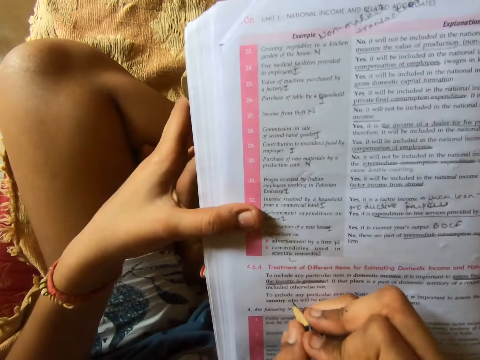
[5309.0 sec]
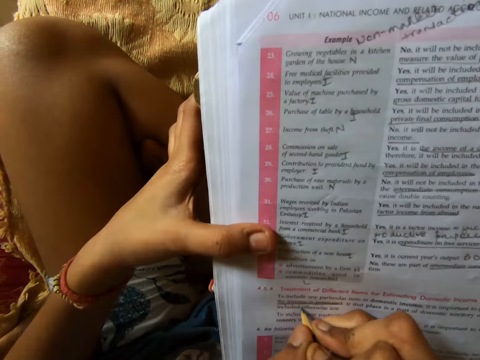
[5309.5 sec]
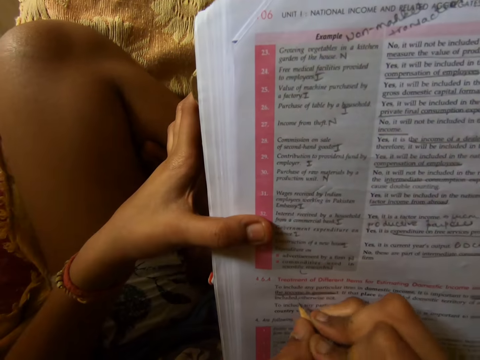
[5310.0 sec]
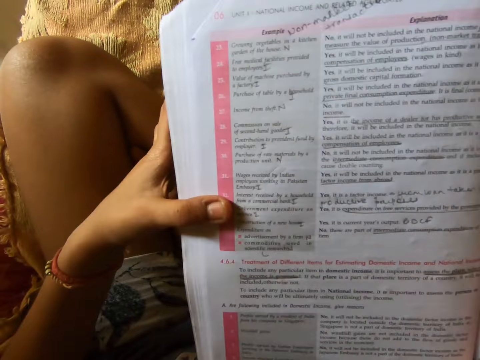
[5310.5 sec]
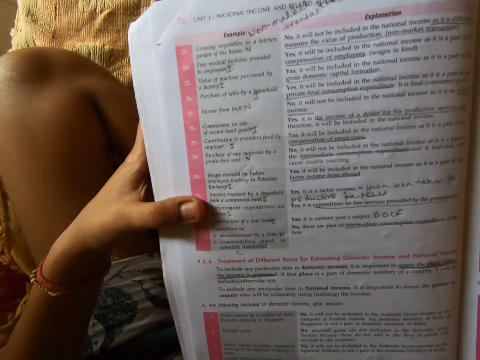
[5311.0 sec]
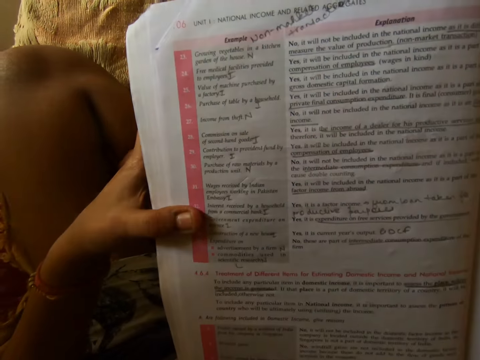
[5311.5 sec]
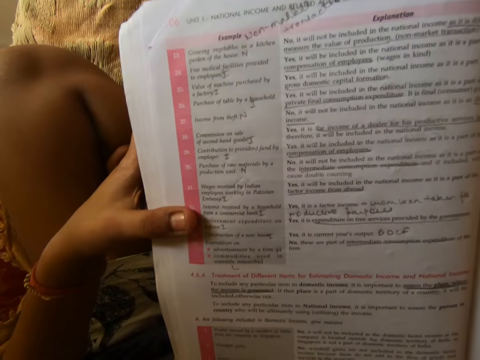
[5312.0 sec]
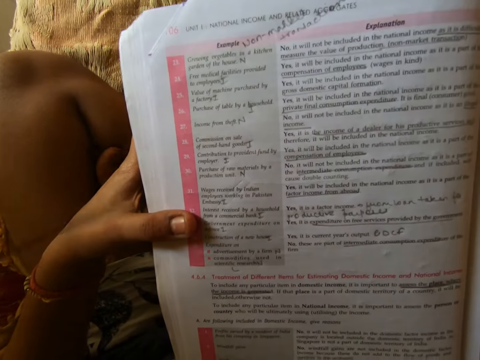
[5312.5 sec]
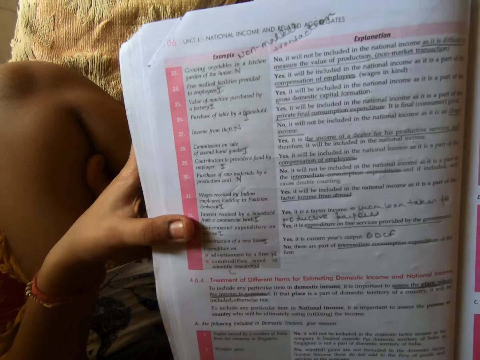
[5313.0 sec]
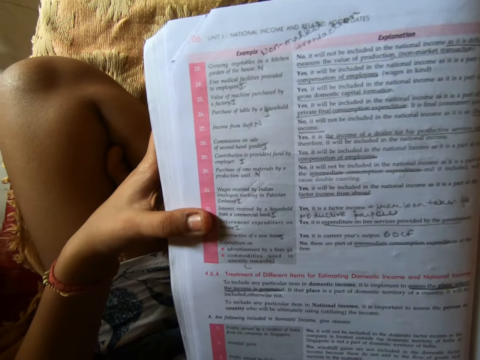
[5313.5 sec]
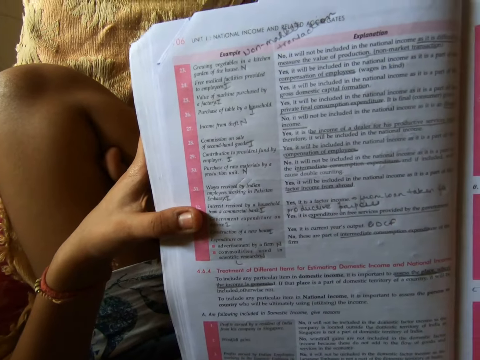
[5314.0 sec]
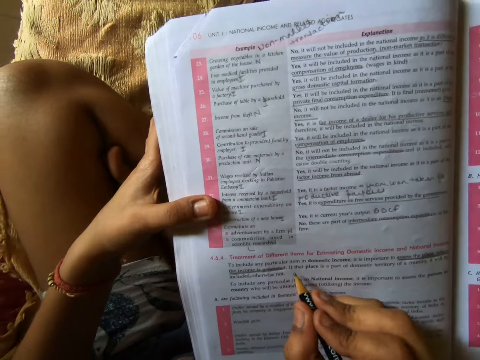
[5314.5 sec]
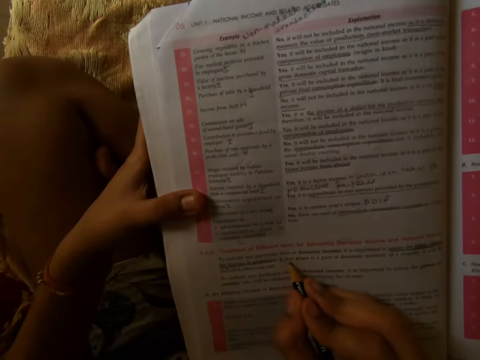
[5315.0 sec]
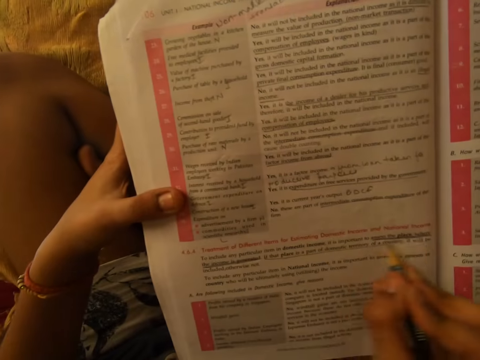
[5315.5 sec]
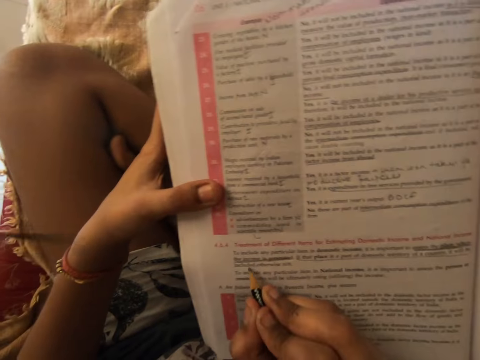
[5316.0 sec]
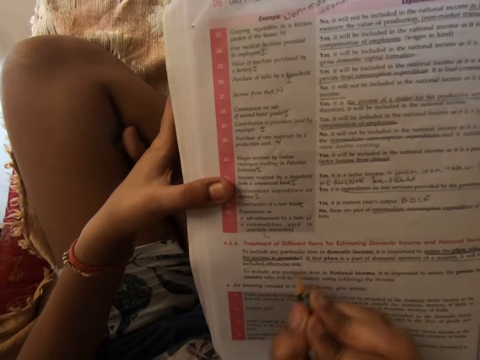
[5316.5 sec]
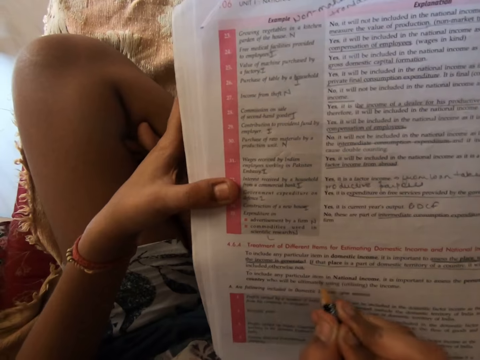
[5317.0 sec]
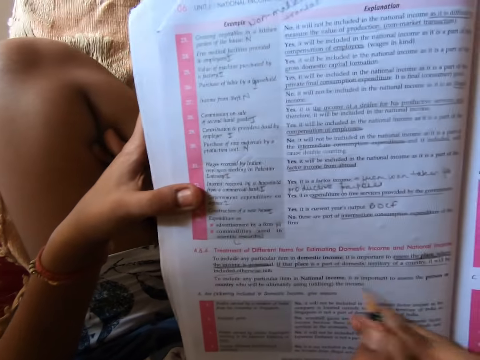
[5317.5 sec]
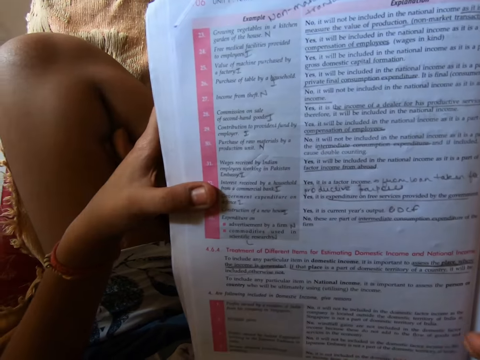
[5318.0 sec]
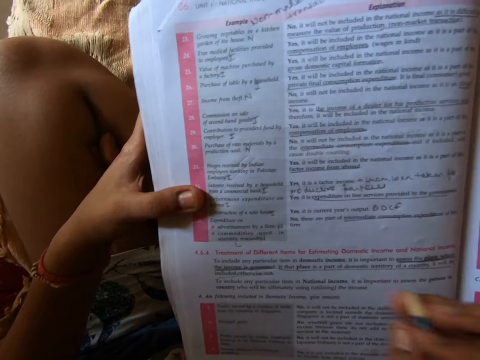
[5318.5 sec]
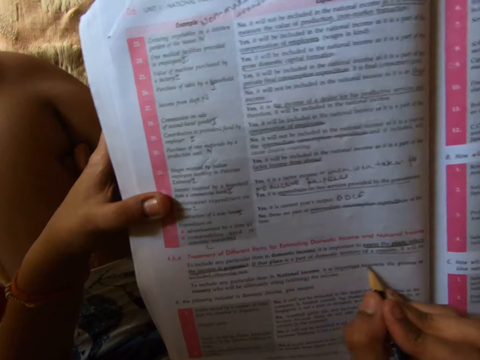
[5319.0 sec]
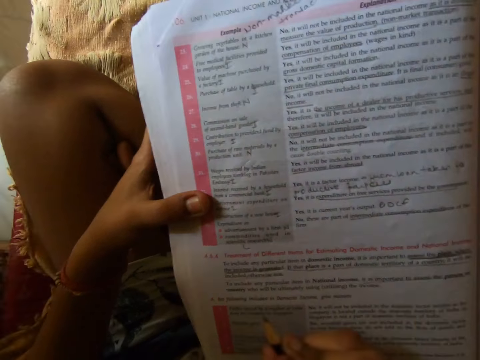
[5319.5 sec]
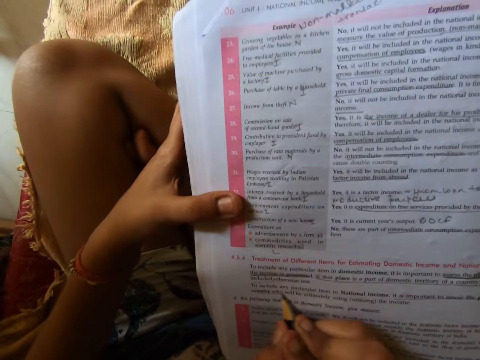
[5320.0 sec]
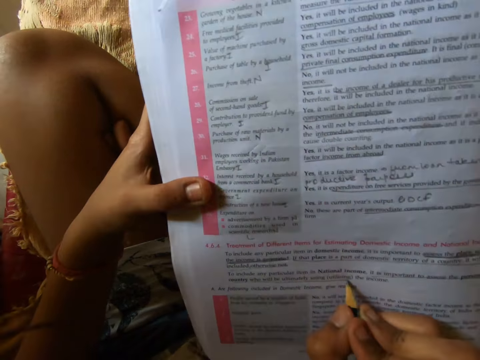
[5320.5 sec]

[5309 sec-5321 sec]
The camera wearer moves her hand towards the book. She places her hand on the book. She writes on the textbook with the pencil in her right hand. She places the pencil on the book. She moves her hand towards her. She stares at the book. She moves her hand forward. She writes on the book with the pencil.

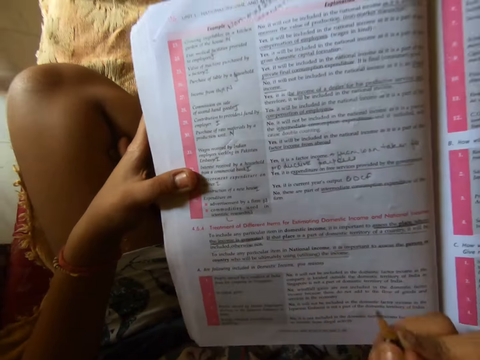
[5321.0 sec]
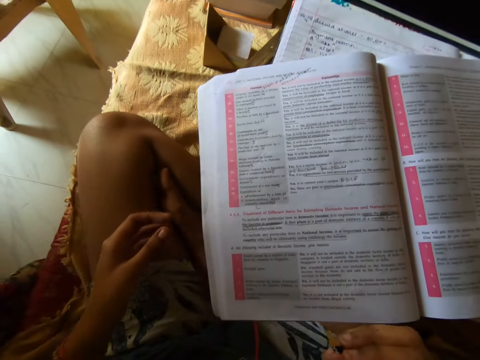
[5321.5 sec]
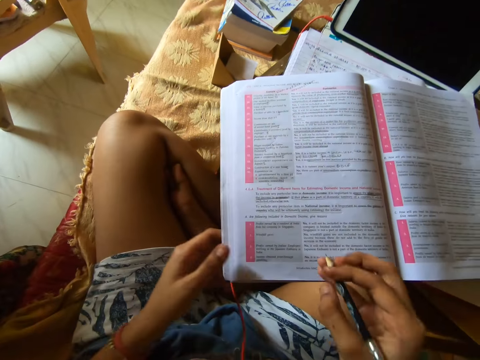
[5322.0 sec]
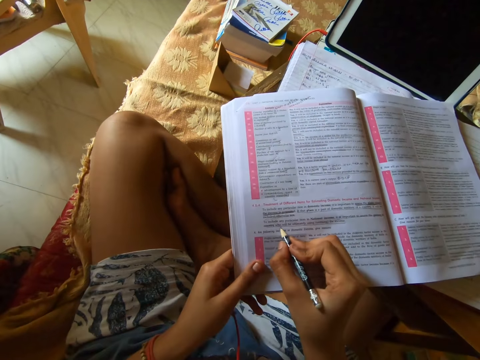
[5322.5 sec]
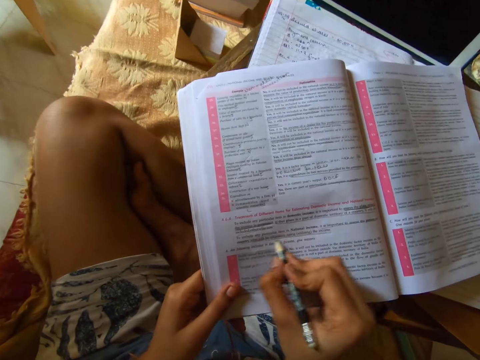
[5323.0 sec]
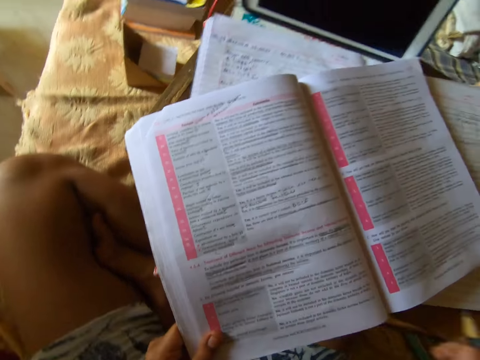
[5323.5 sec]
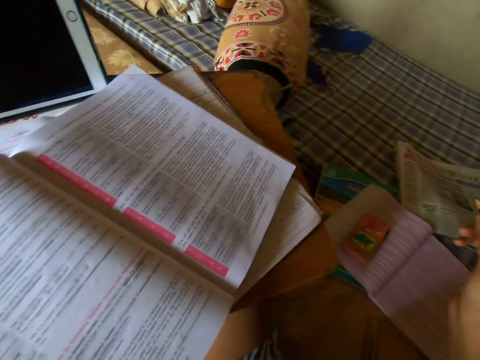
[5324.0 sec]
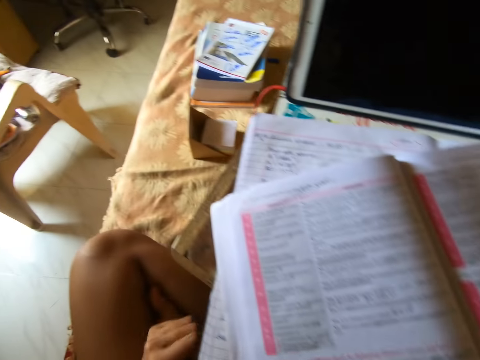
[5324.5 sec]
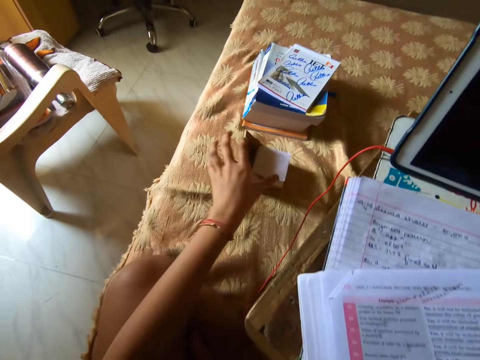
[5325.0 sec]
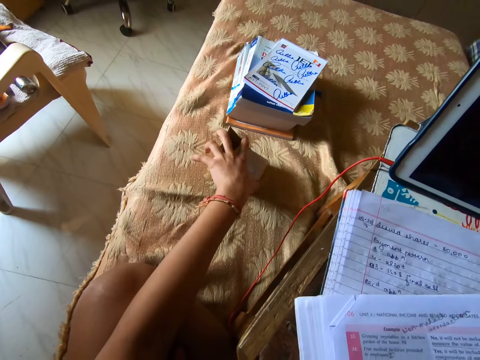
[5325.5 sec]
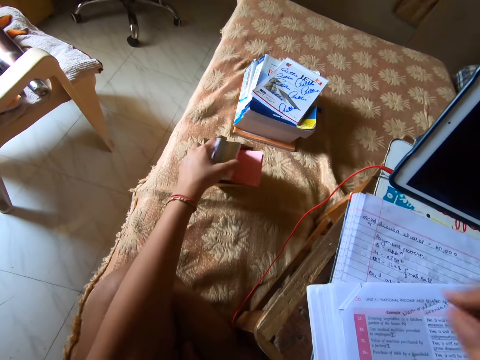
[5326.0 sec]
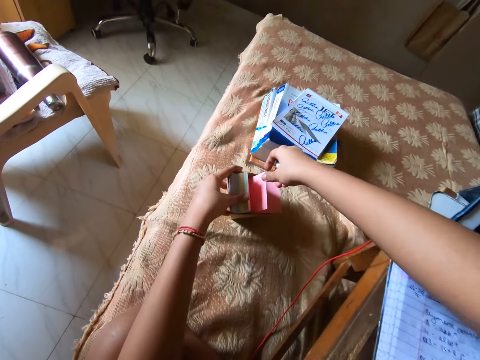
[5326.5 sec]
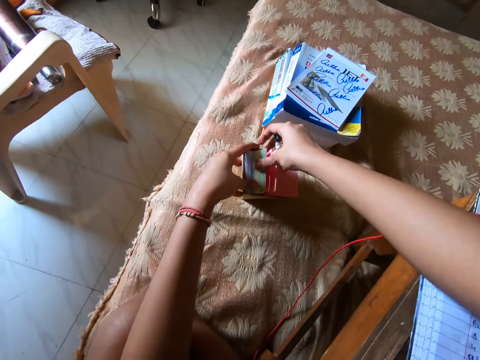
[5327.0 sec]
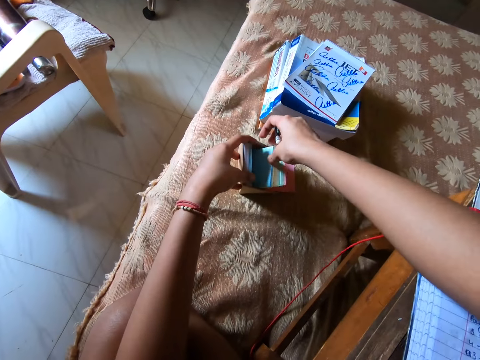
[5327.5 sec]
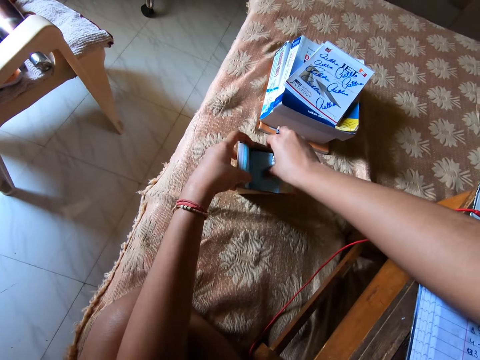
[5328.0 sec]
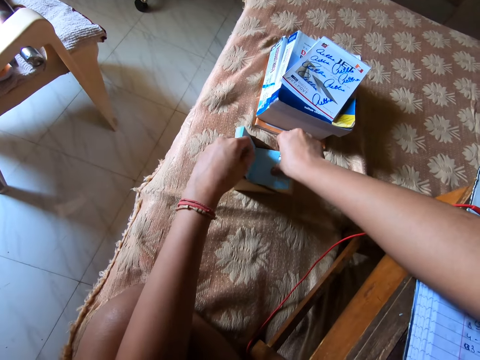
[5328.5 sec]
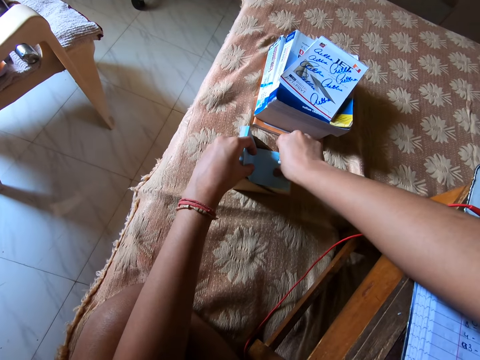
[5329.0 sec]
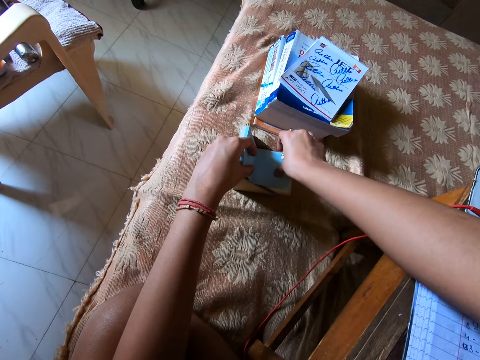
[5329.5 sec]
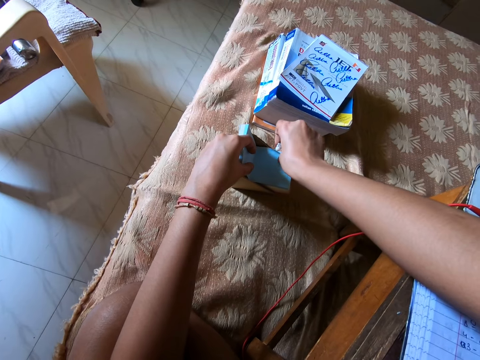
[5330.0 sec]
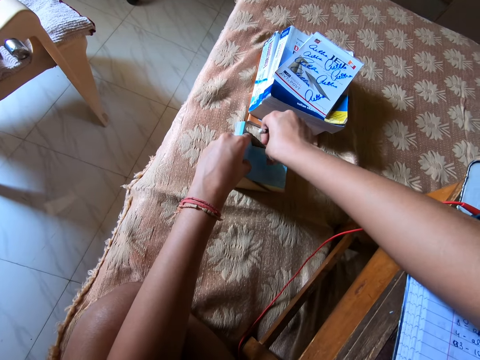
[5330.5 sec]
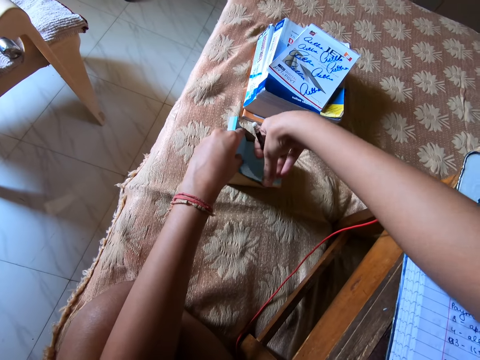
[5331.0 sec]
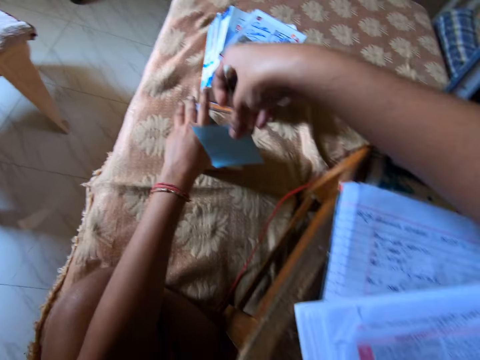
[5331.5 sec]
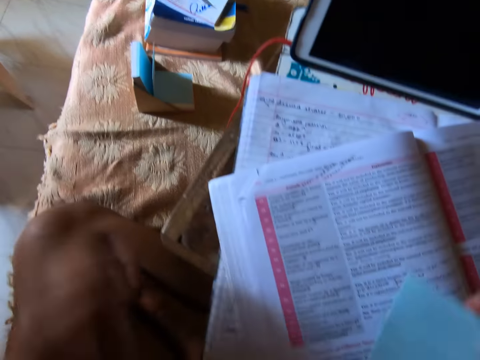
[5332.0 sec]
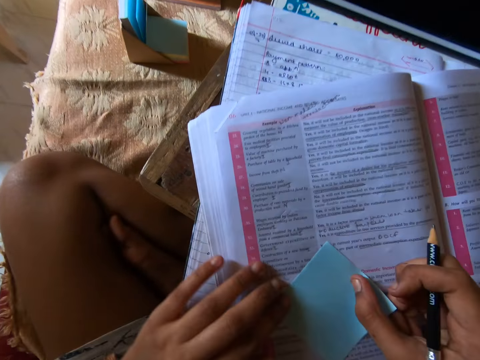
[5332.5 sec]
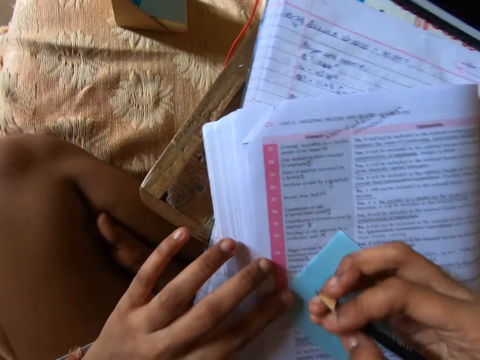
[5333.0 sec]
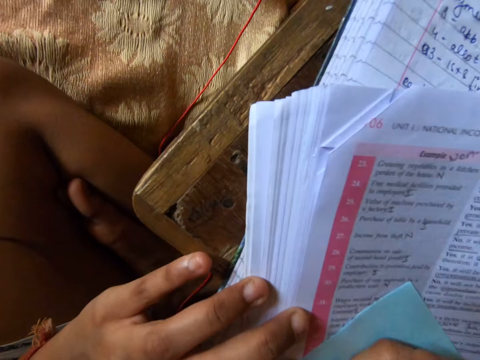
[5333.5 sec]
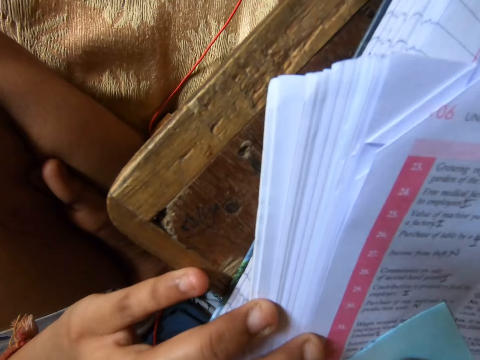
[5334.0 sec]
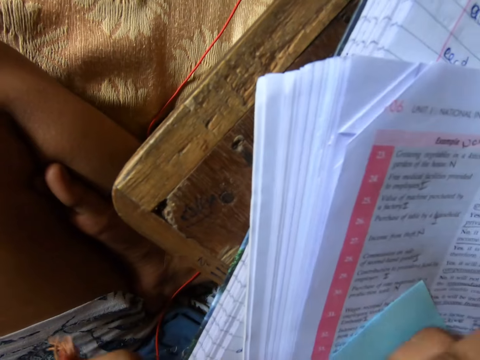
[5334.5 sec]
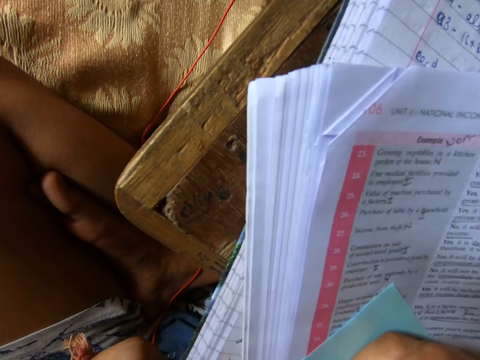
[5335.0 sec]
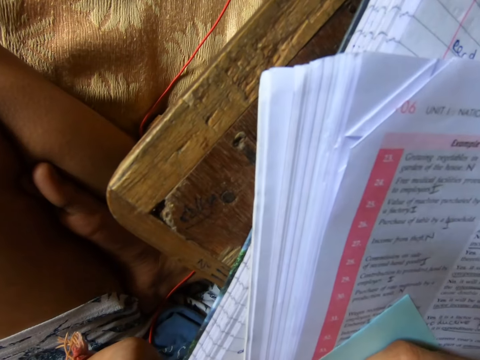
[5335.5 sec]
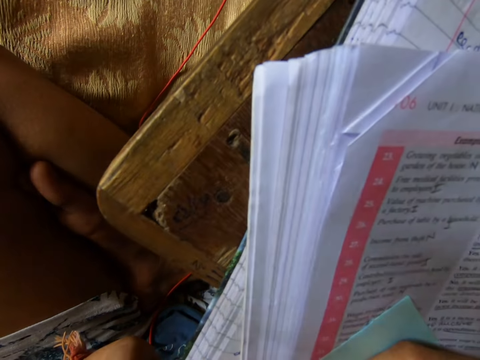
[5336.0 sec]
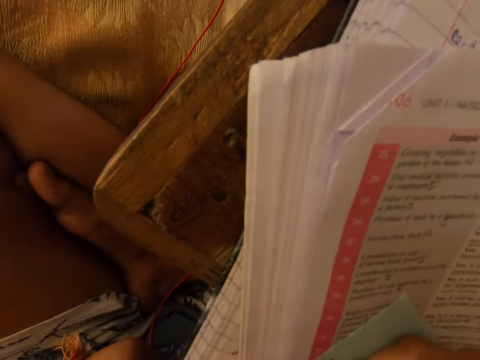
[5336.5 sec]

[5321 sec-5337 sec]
The camera wearer moves her hands towards her. She moves her hands forward. She holds the pages with her left hand. She writes on the book with a pencil. She moves her hand towards her. She looks around. She moves her left hand forward. She holds a pack of sticky notes with her left hand. She lifts up a part of the sticky notes. She moves her other hand forward. She holds the sticky note with her hand. She picks out a sticky note from the pack of sticky notes with her right hand. She pulls on the sticky note with her hand. She tears out the sticky note from the pack of sticky notes with her right hand. She moves her hands towards her. She places the sticky note on the textbook. She holds the note with both her hands. She pushes the note forward. She writes on the sticky note with the pencil in her right hand. She lets go of the sticky note. She writes on the note with the pencil.
